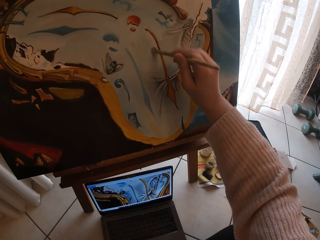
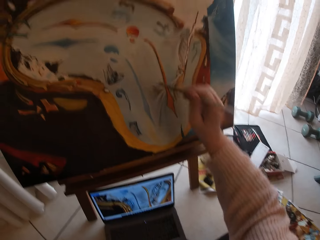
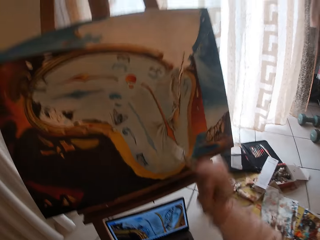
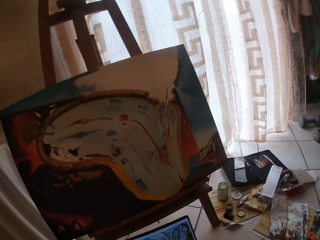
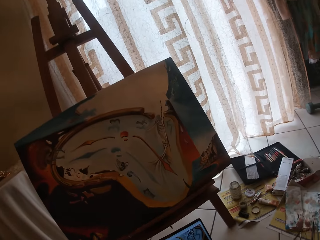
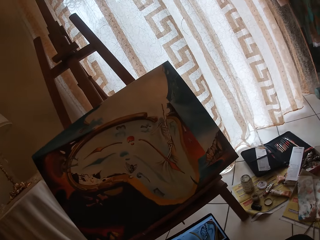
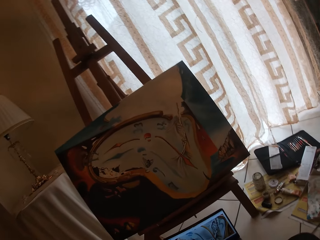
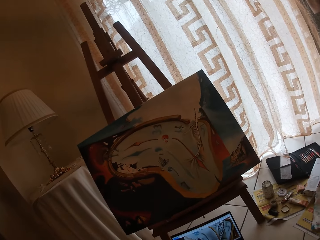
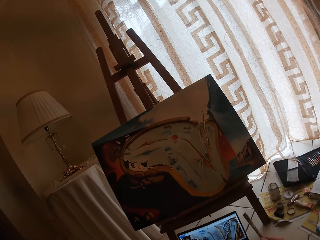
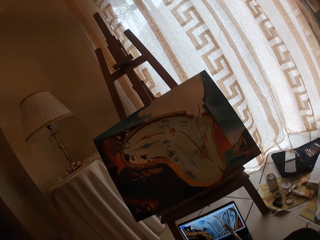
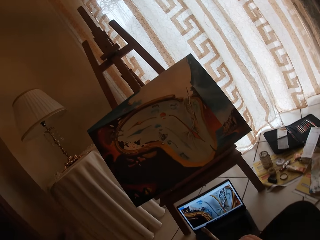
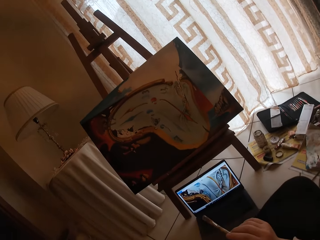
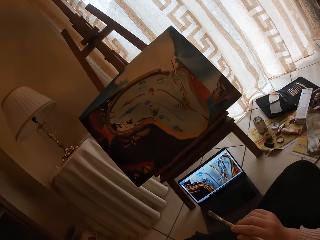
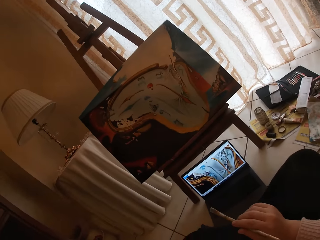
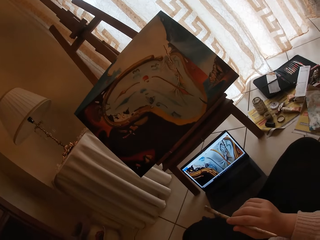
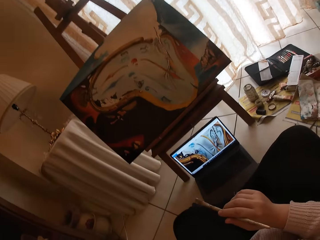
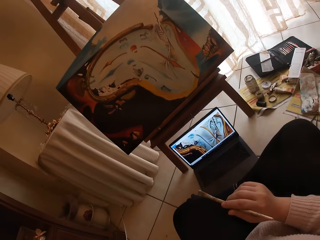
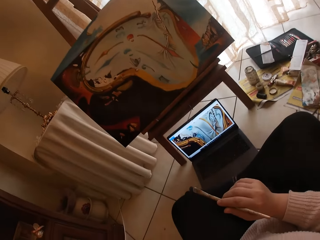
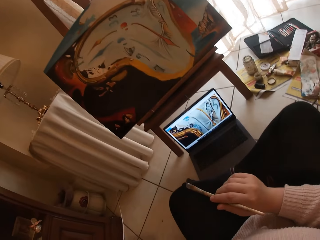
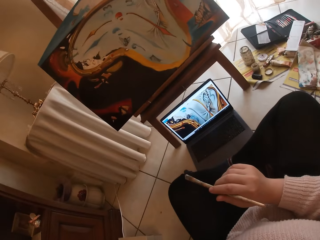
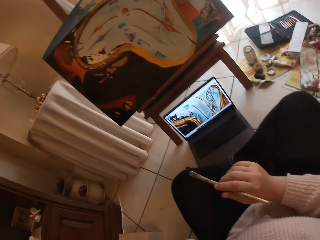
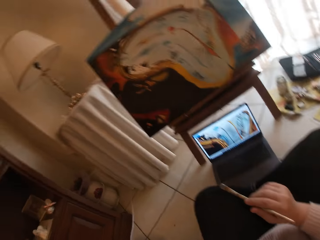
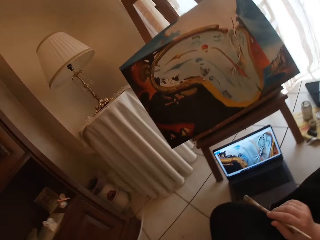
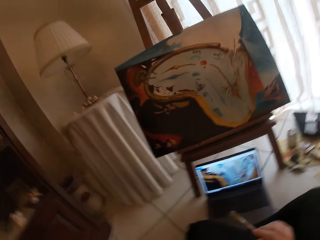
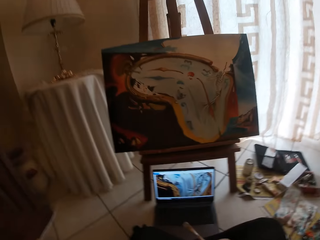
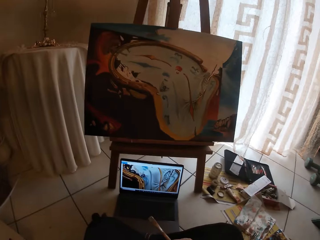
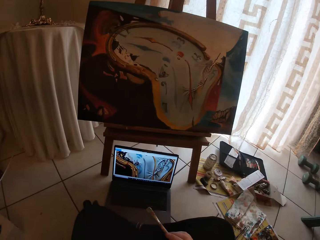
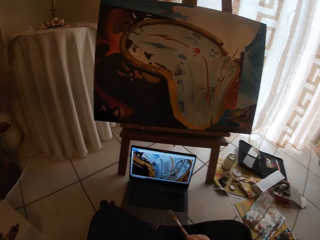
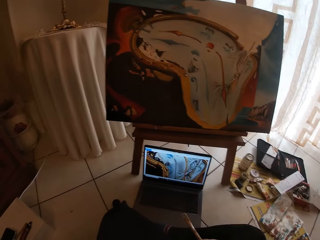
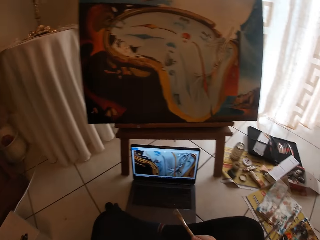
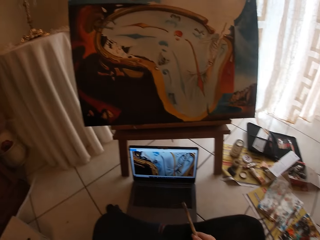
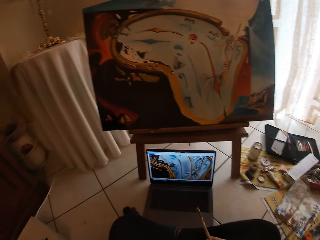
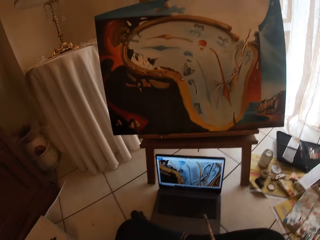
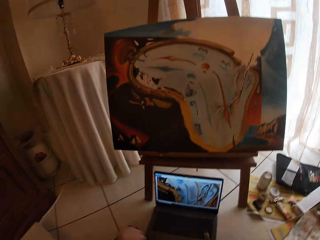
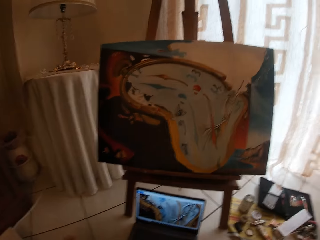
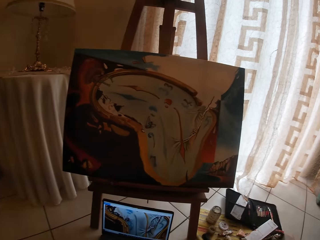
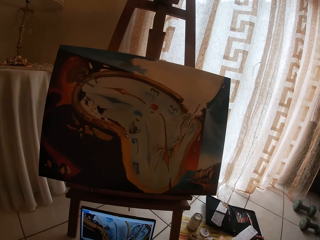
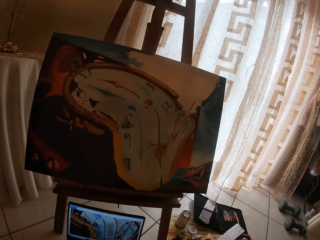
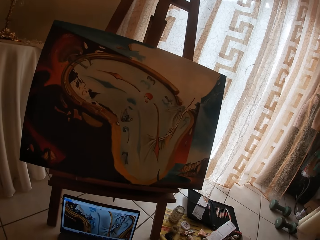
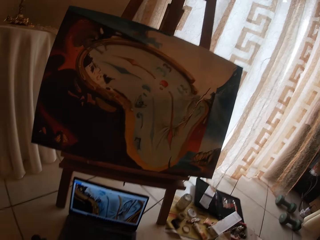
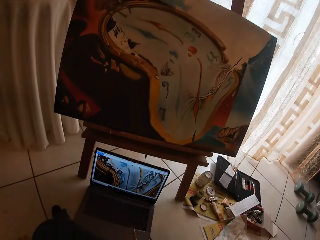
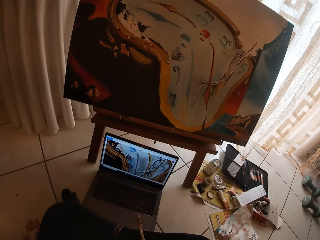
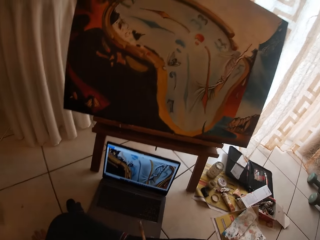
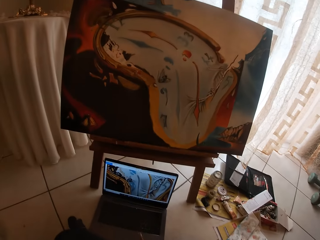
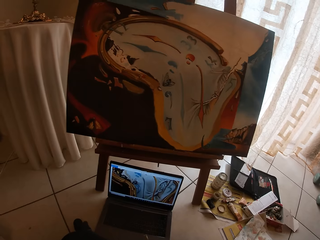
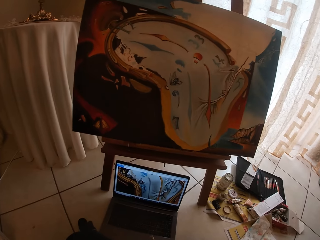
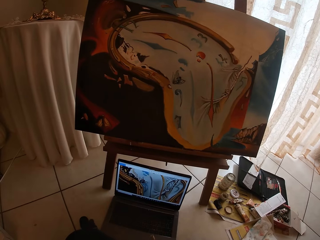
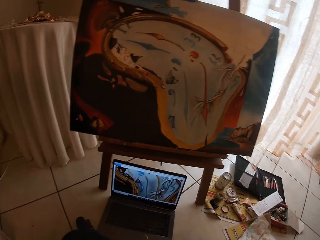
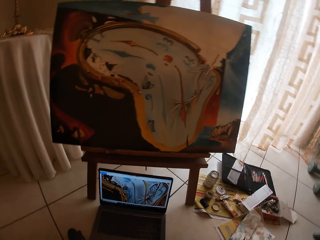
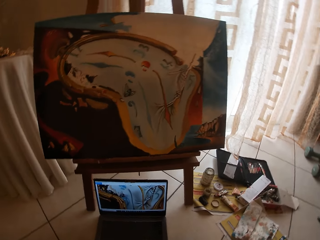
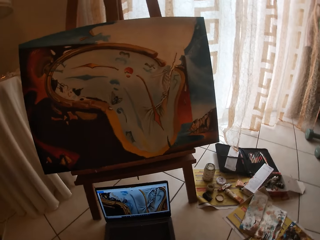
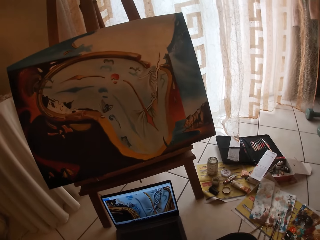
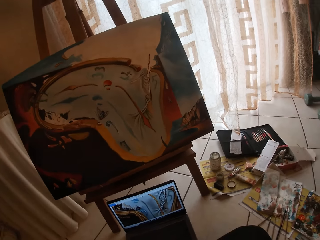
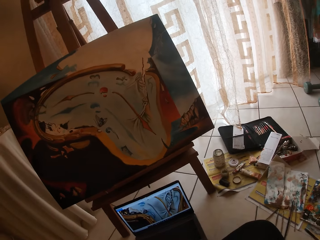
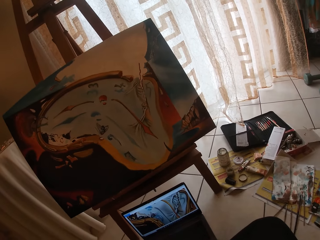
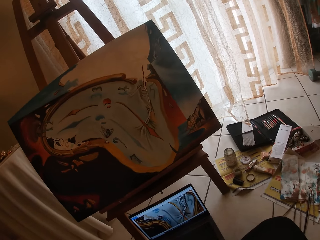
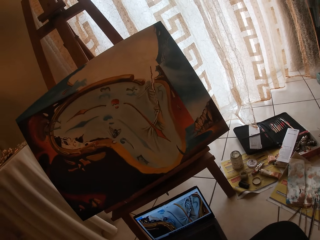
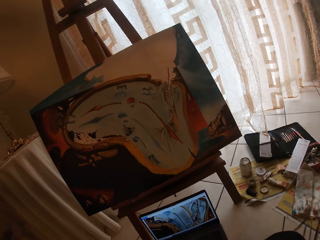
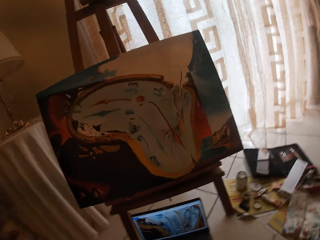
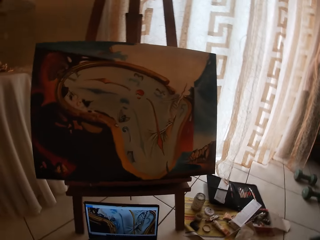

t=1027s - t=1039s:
The camera wearer looks at the paint.

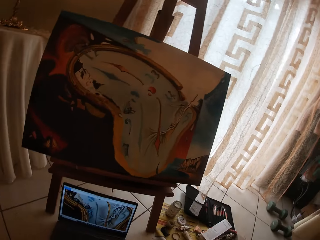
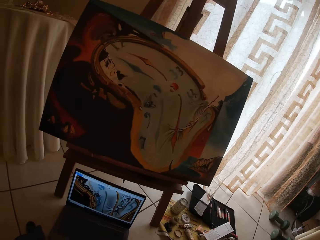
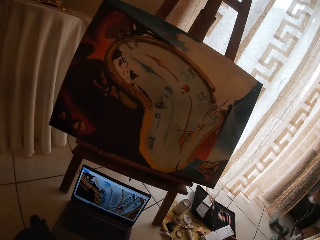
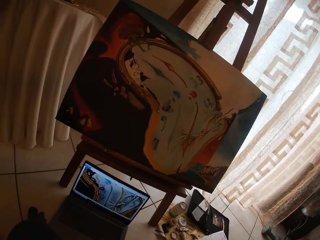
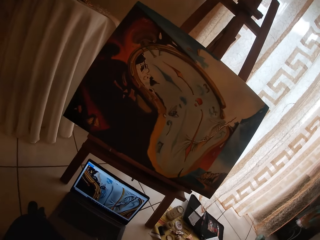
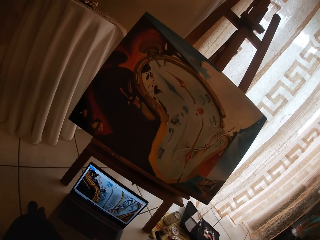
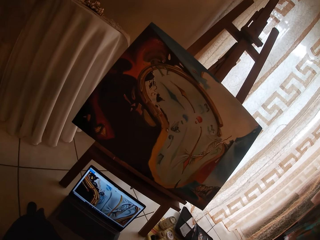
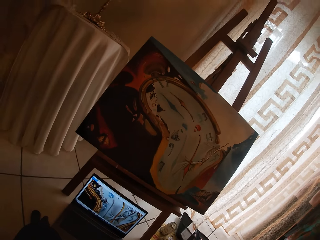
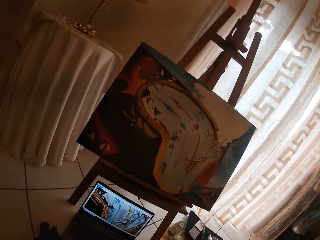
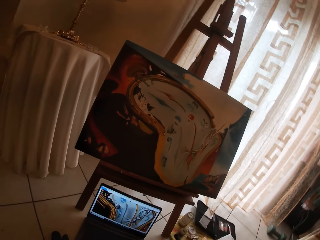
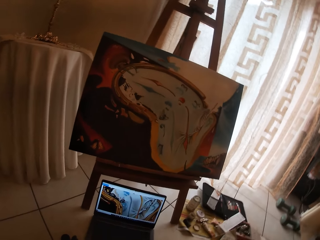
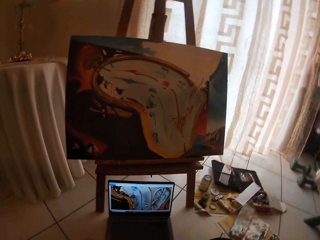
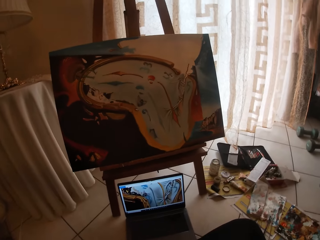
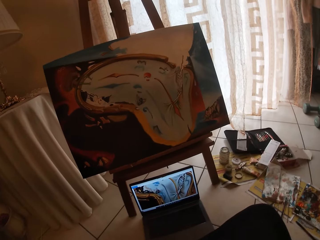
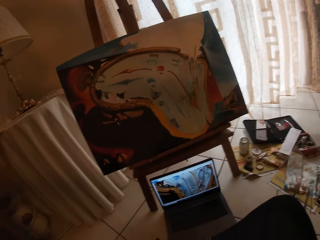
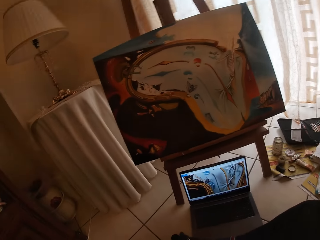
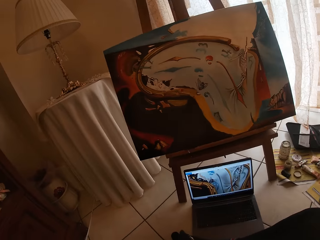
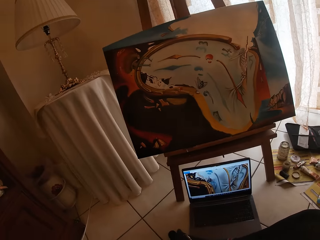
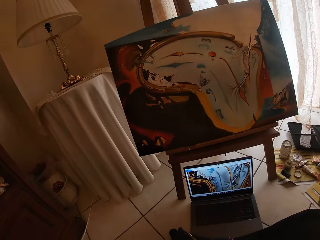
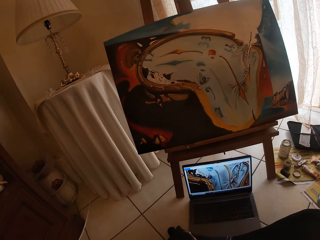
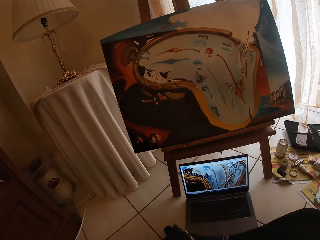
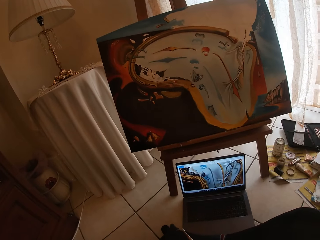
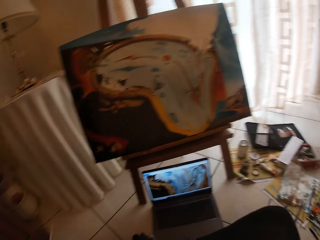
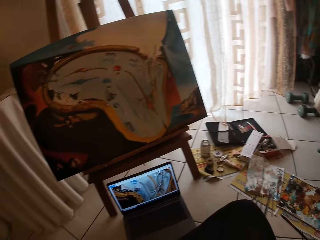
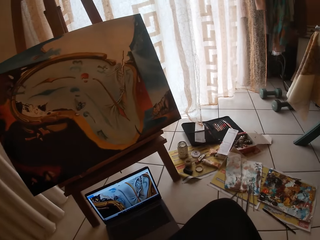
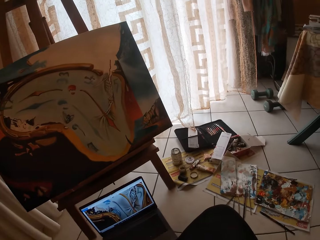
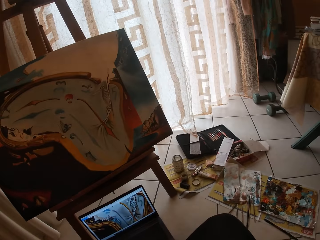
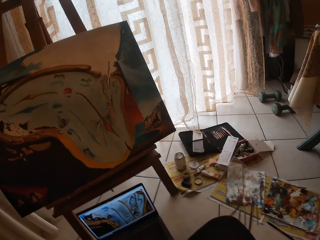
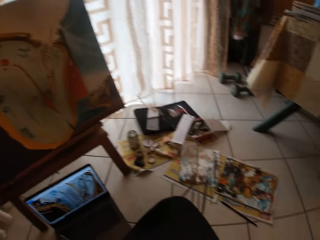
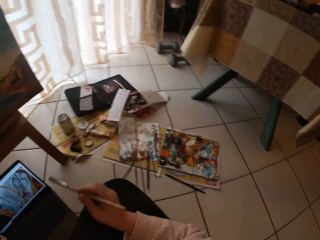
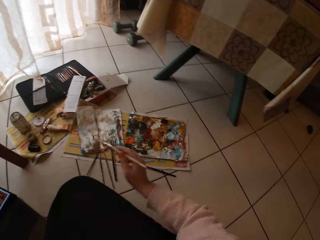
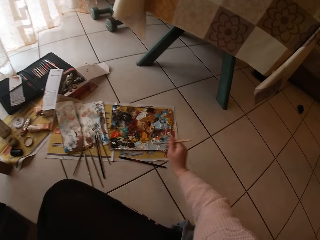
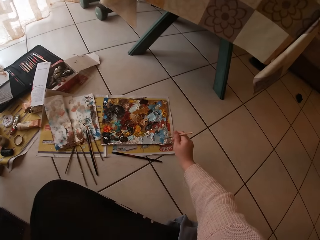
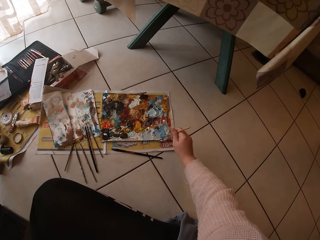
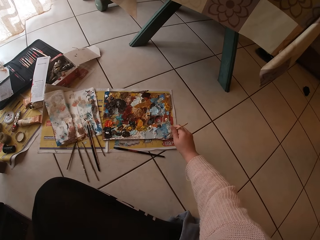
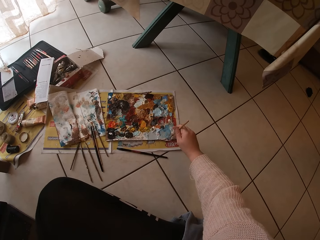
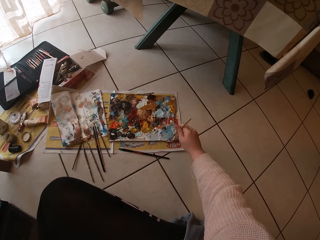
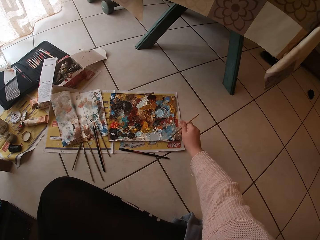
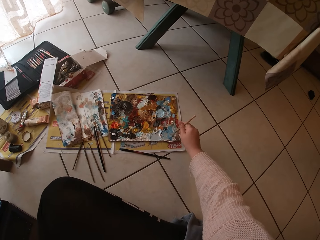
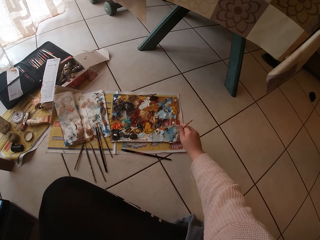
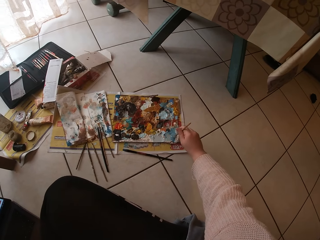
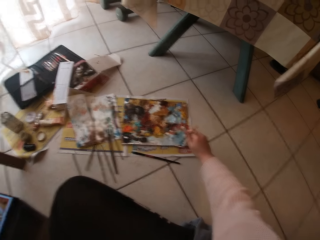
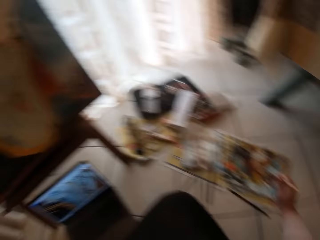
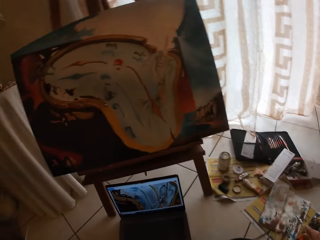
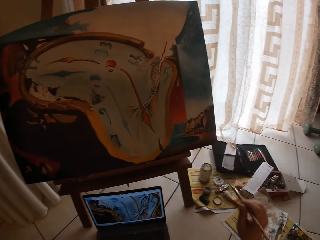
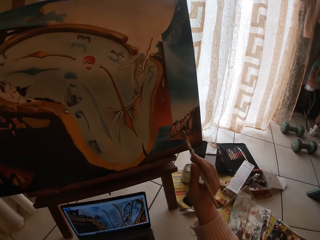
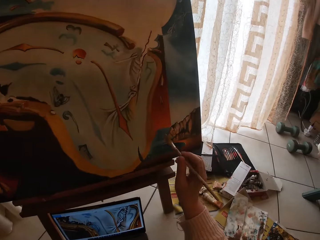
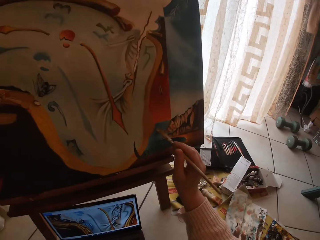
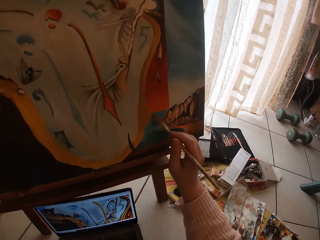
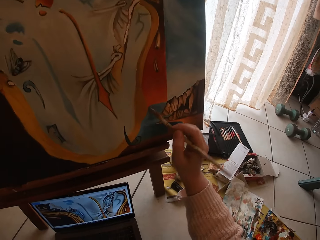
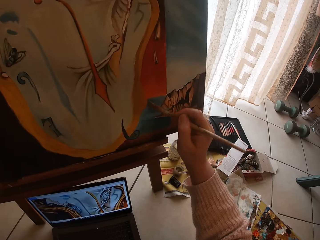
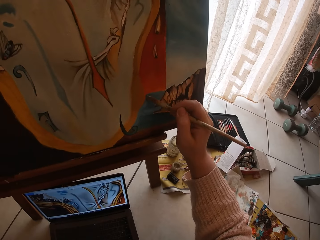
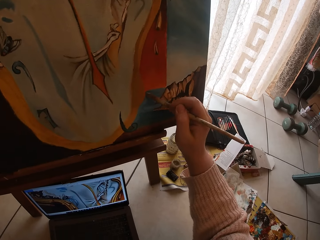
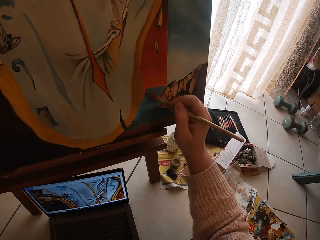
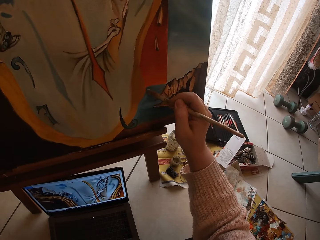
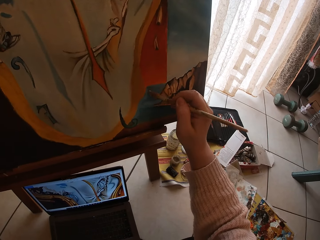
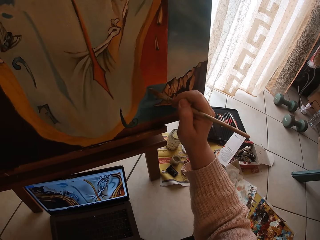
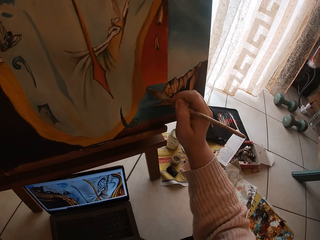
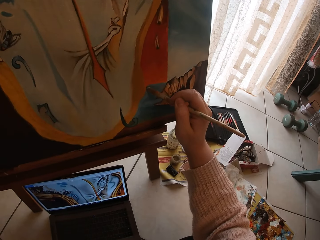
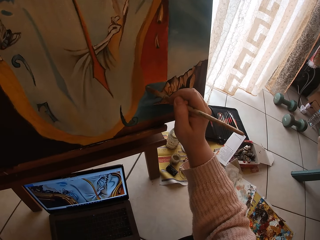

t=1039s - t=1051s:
The camera wearer swirls the brush on the palette. They take the paint on the paint palette. They paint the canvas.
